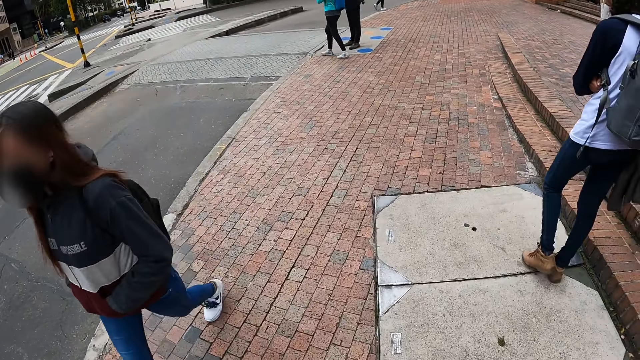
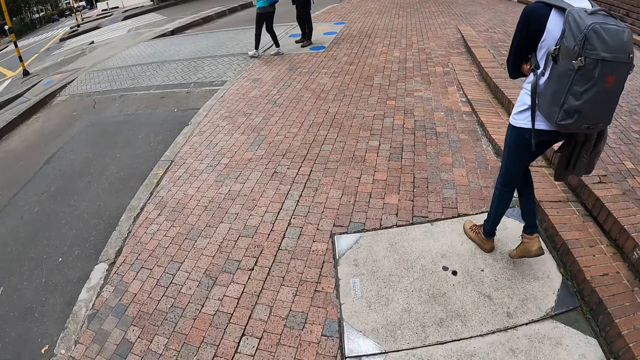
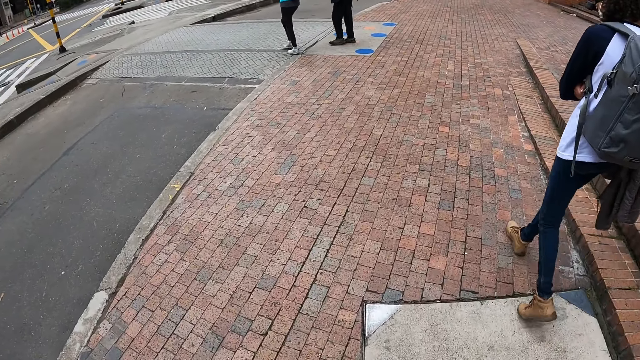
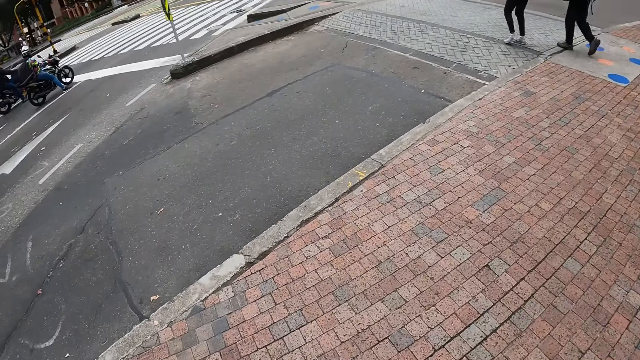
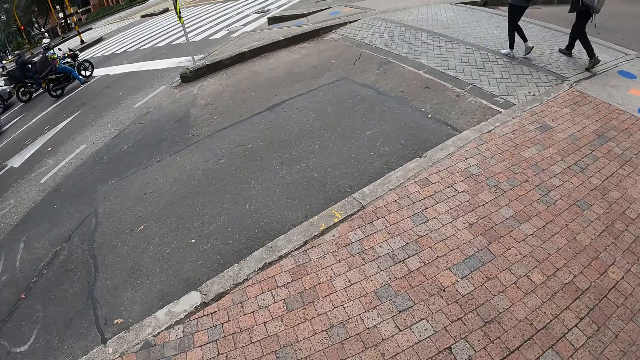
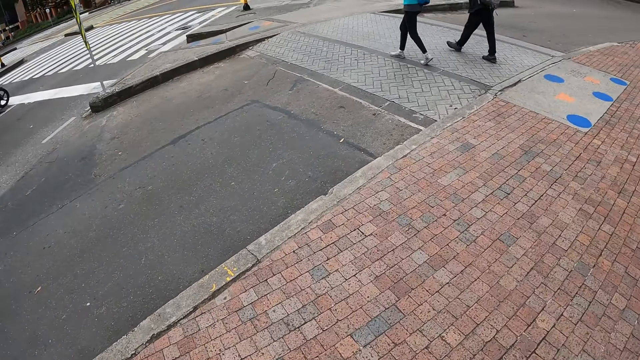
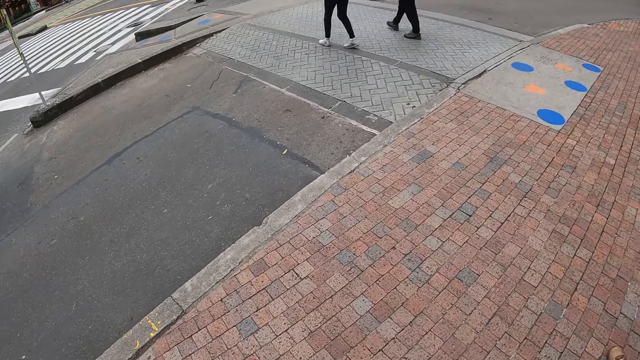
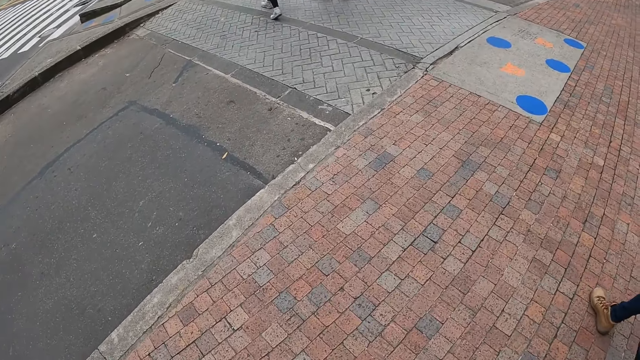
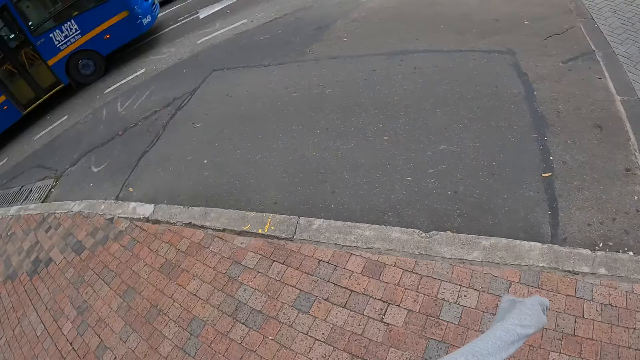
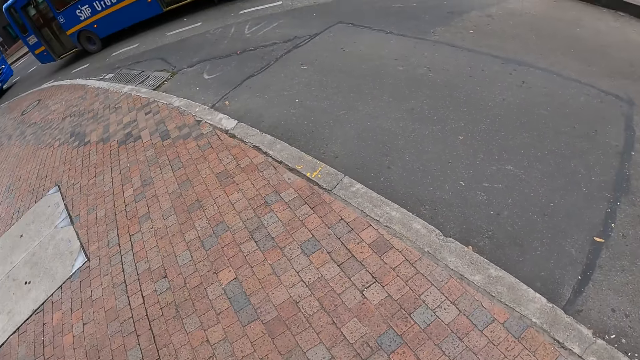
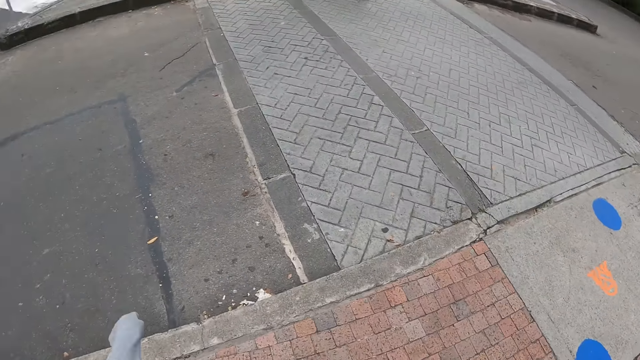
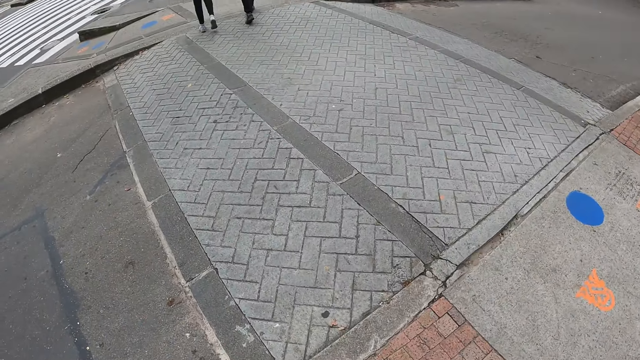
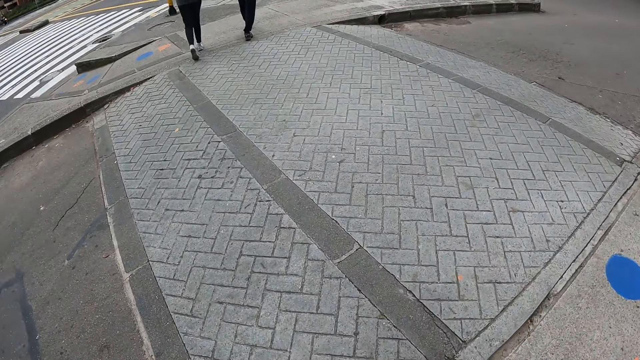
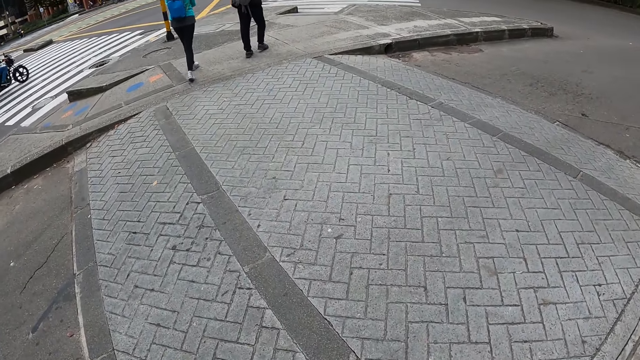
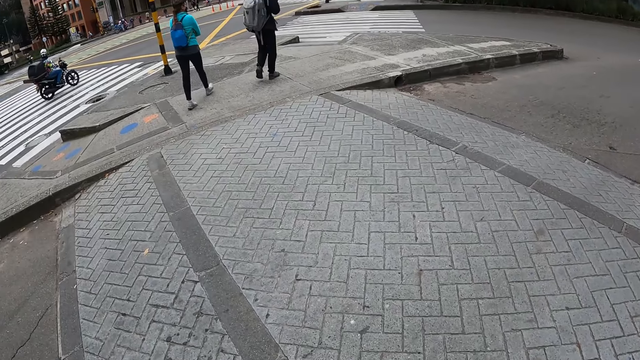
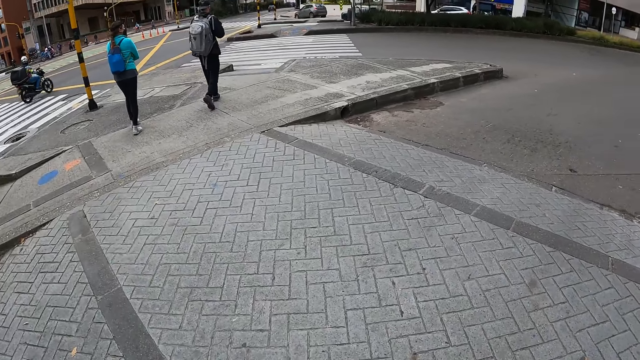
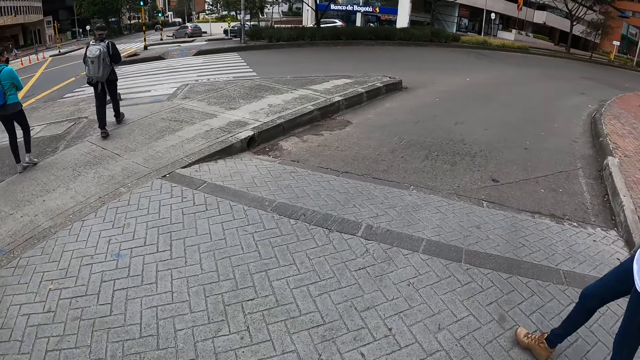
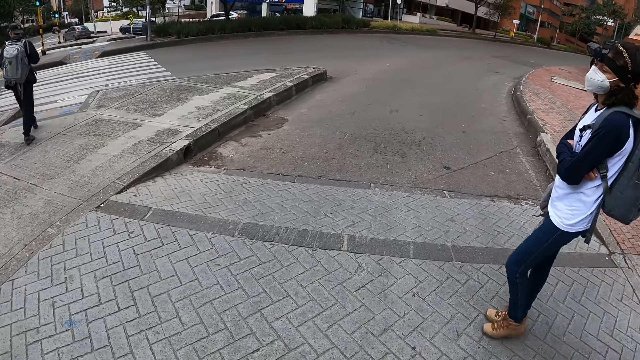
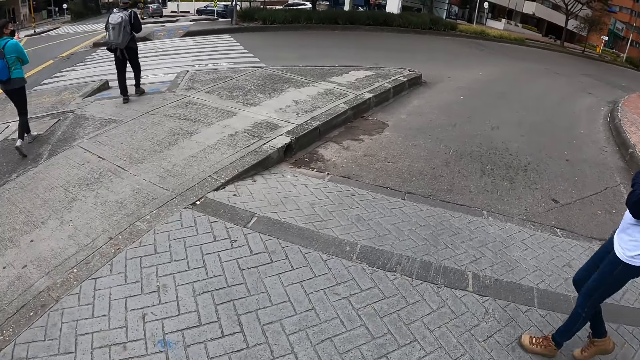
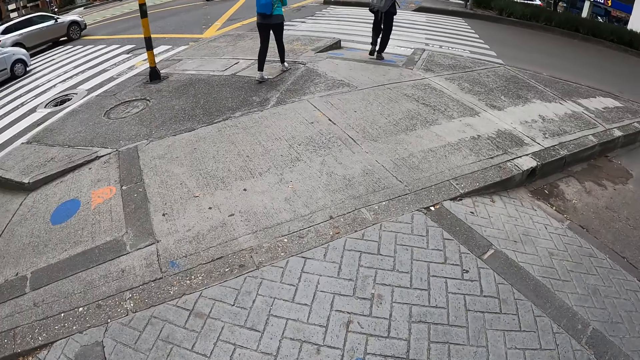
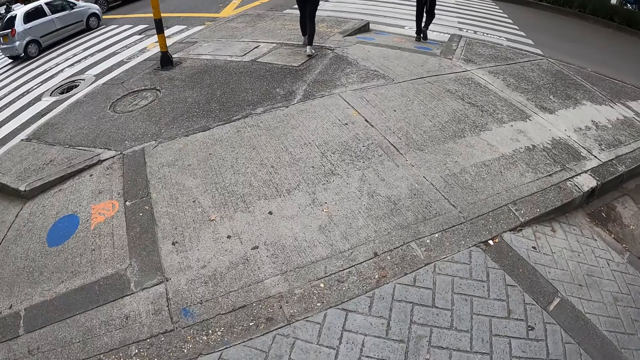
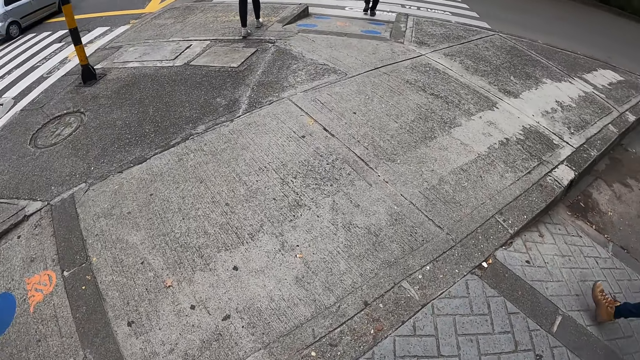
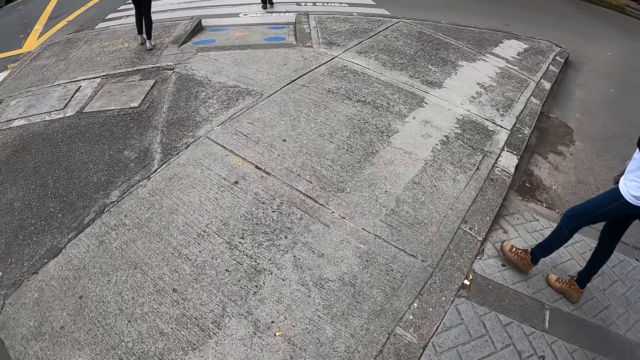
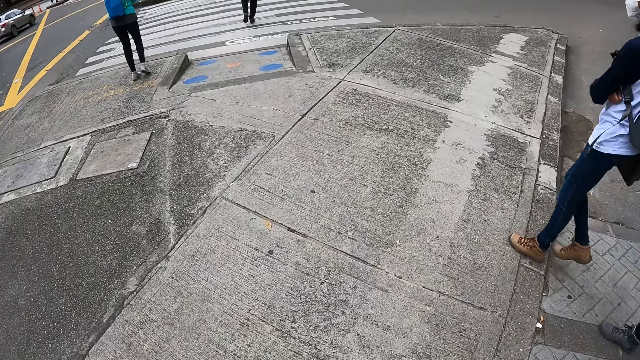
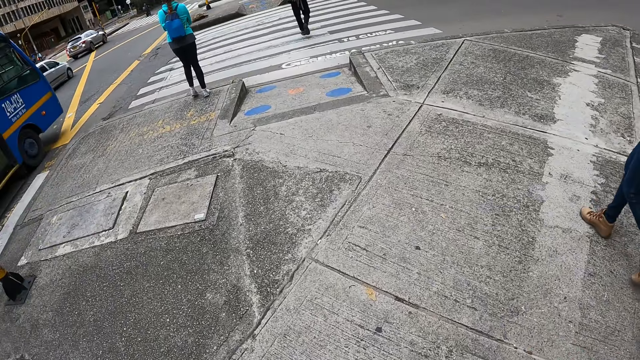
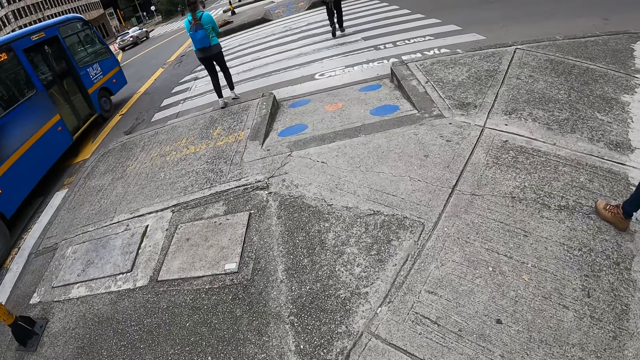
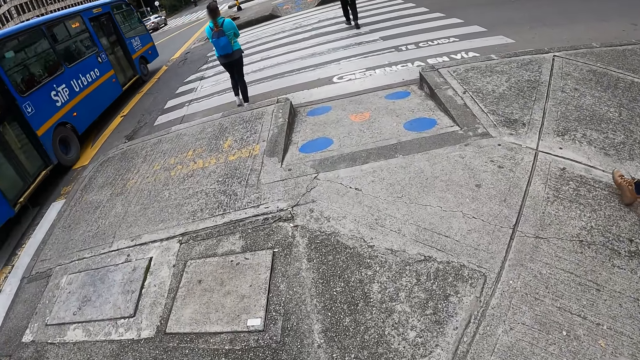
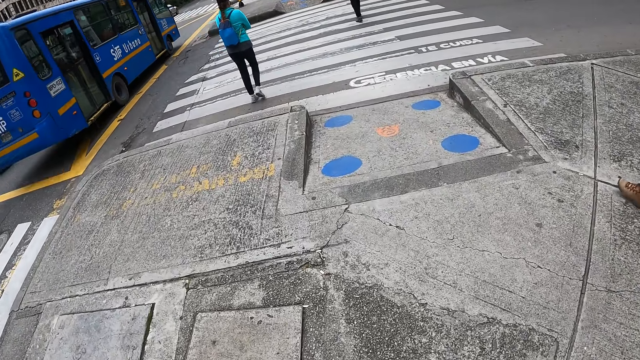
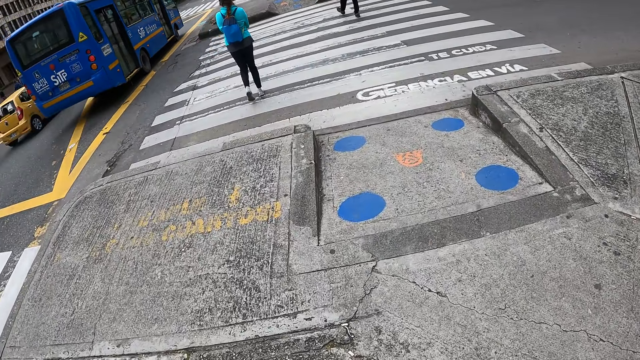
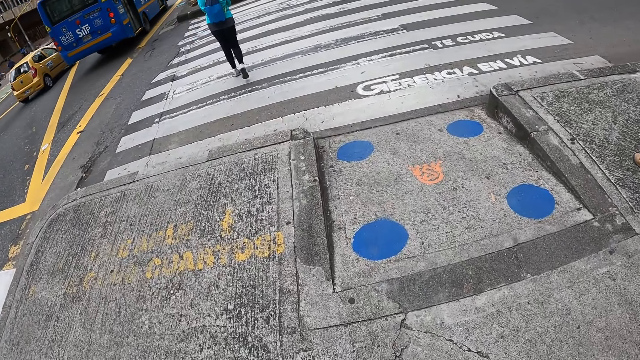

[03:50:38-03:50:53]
The camera wearer looks around. They look around again. They cross the road. They walk on the sidewalk.

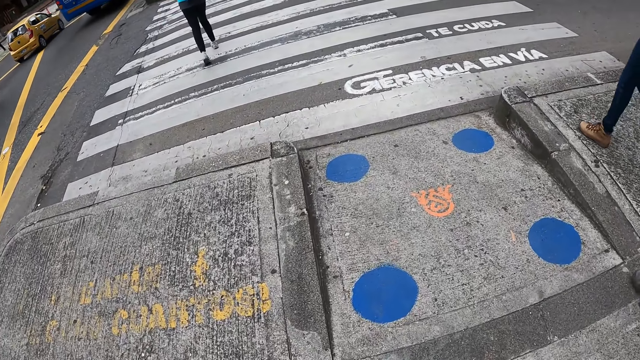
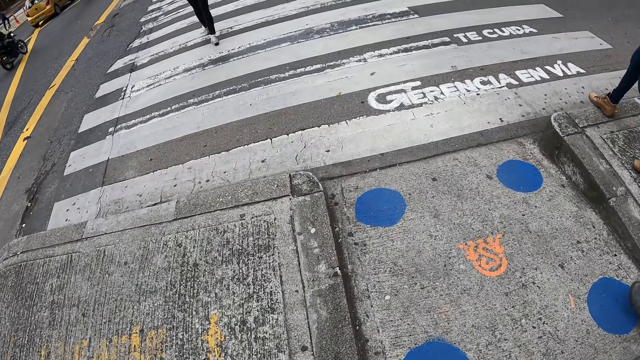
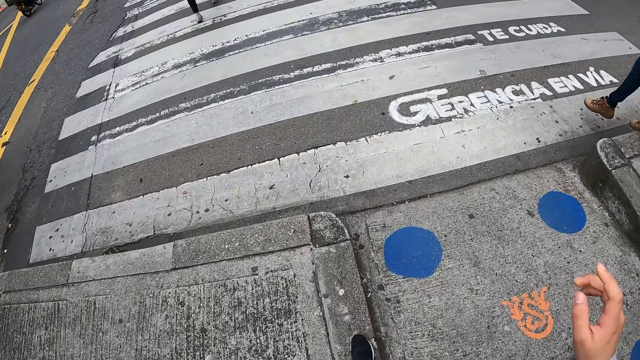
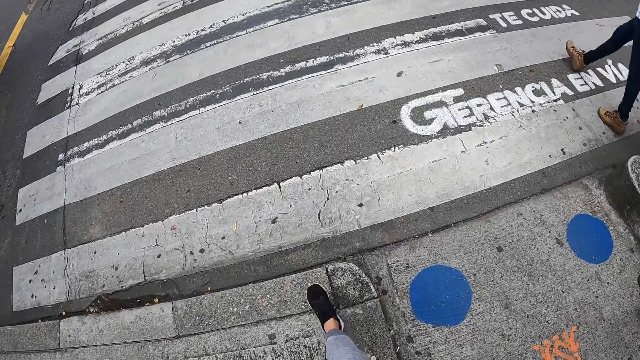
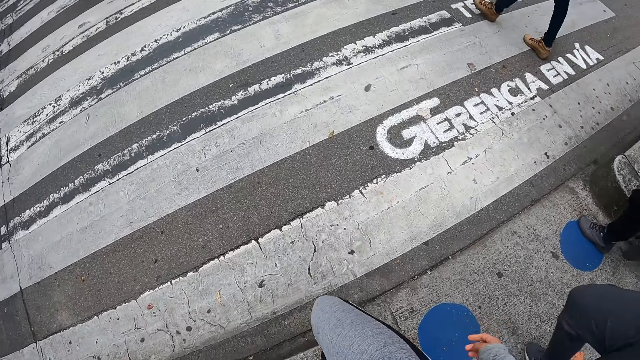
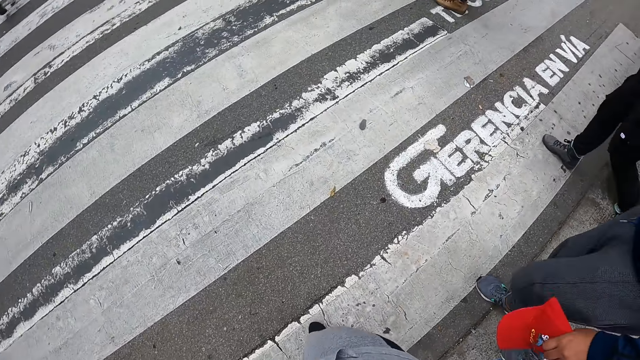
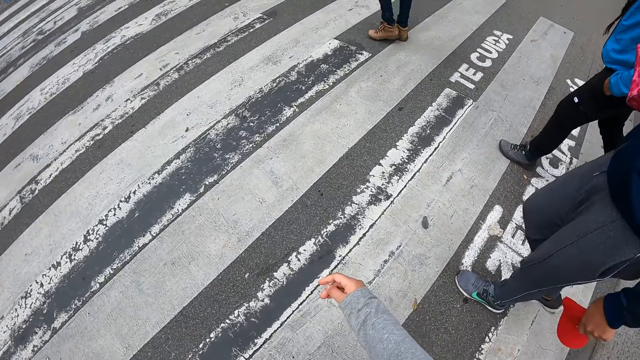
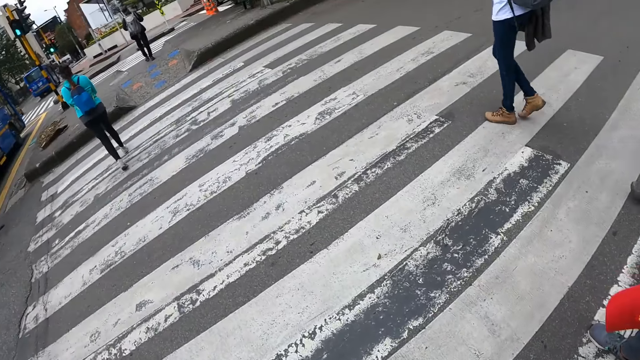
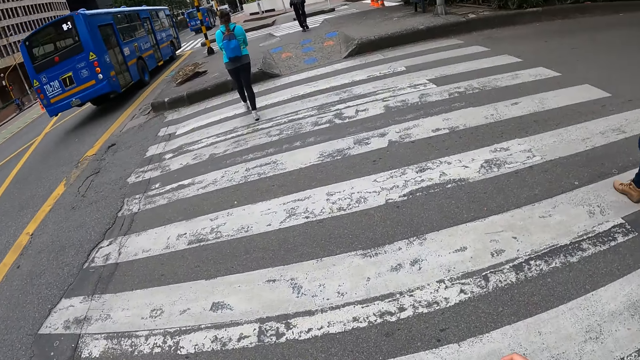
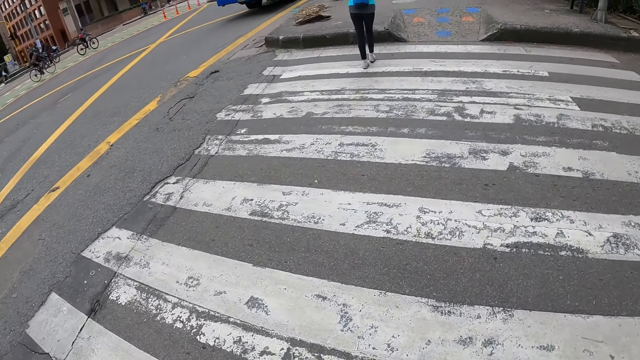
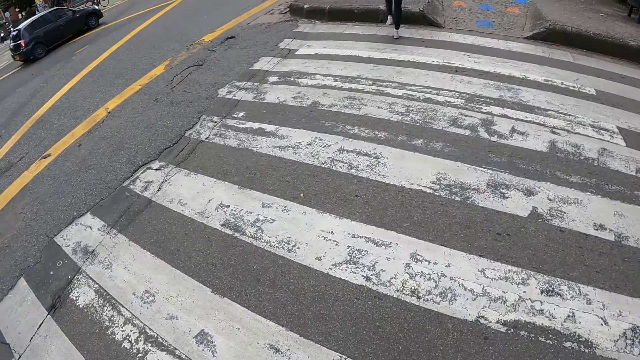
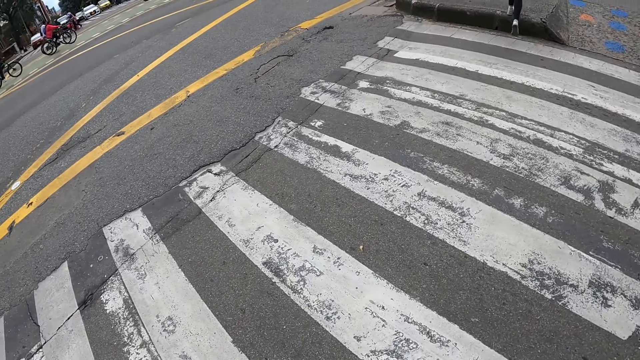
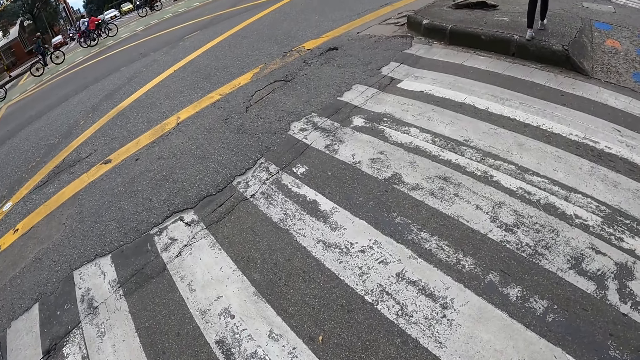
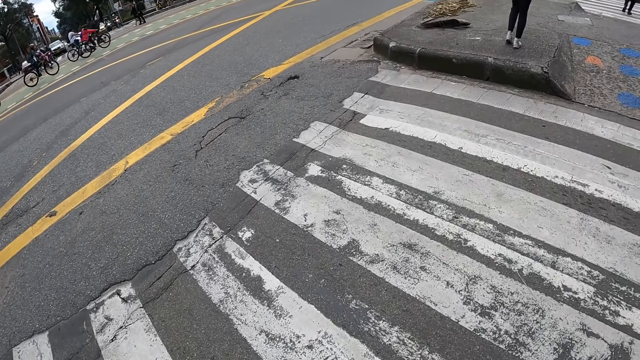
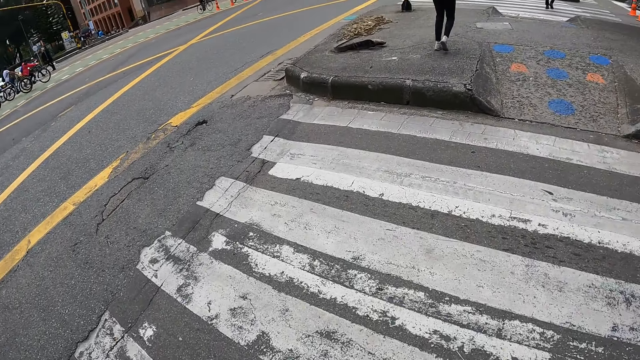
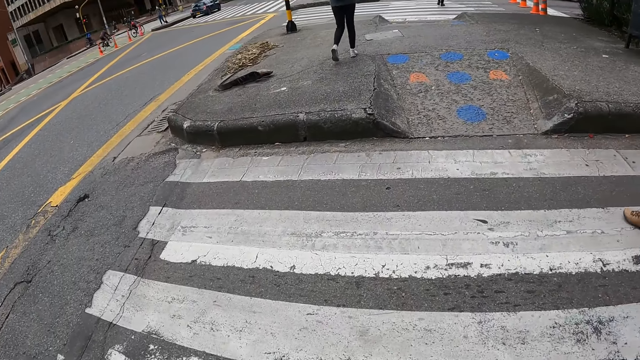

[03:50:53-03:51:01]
The camera wearer crosses the road.
